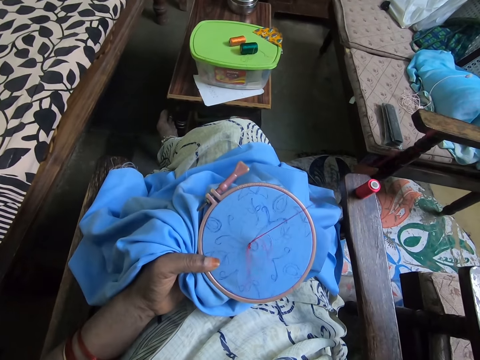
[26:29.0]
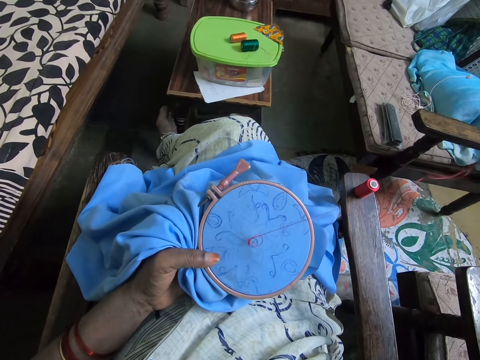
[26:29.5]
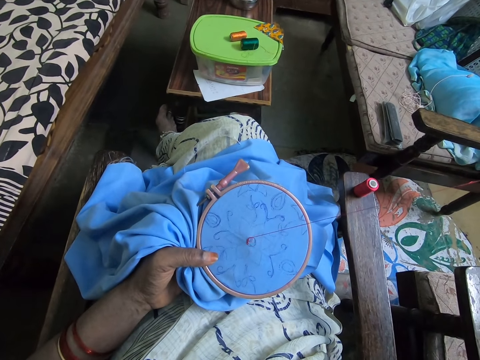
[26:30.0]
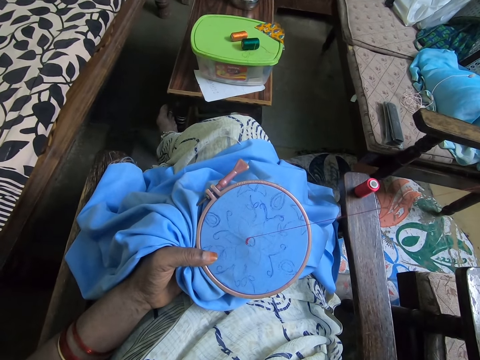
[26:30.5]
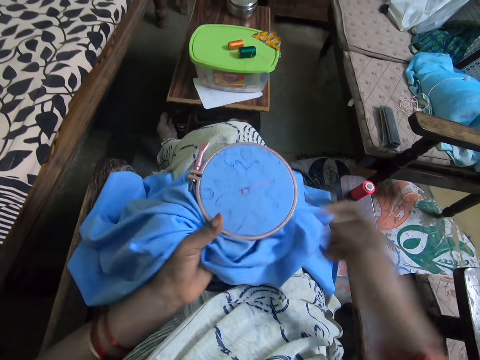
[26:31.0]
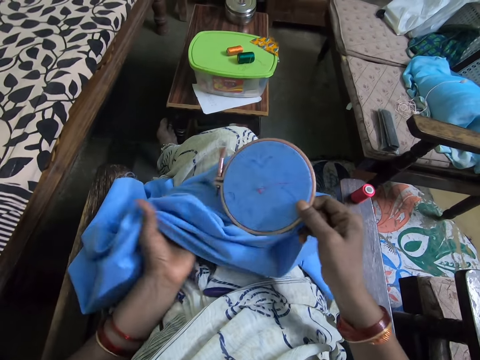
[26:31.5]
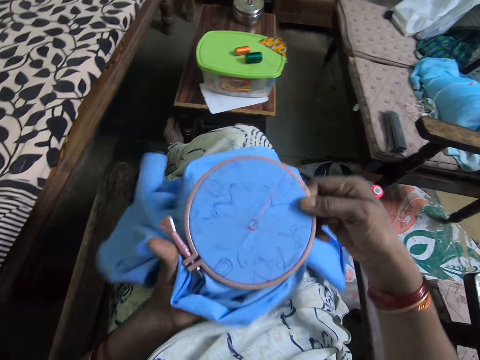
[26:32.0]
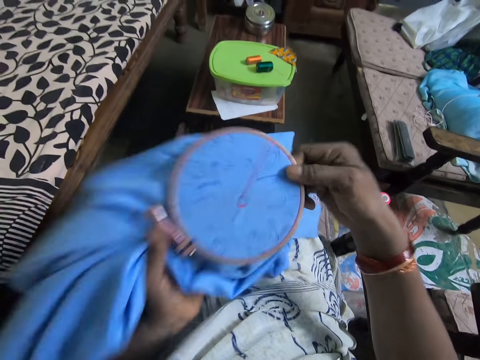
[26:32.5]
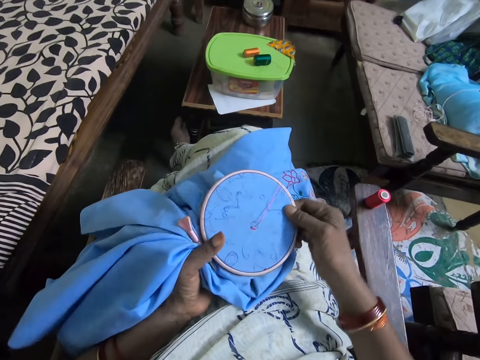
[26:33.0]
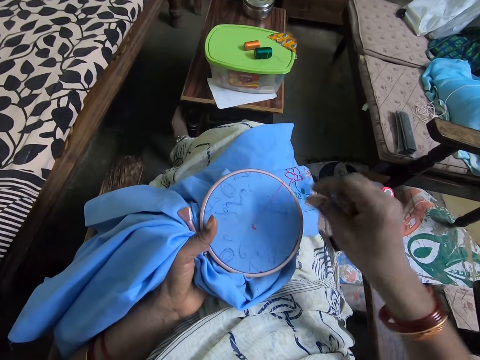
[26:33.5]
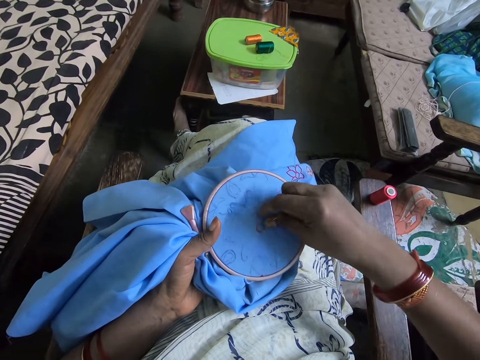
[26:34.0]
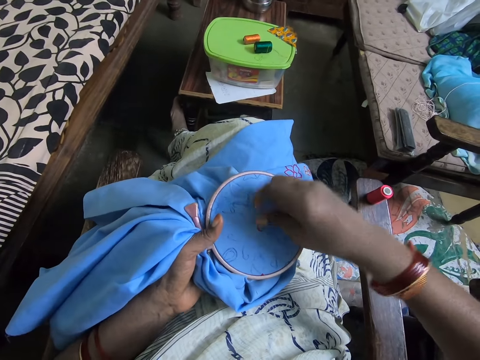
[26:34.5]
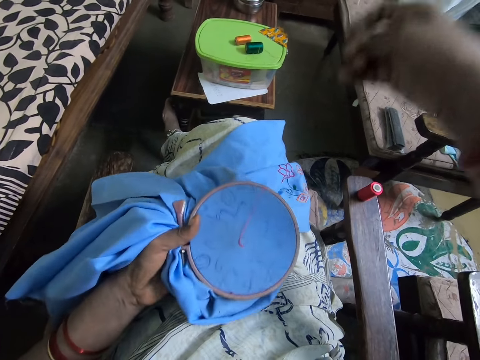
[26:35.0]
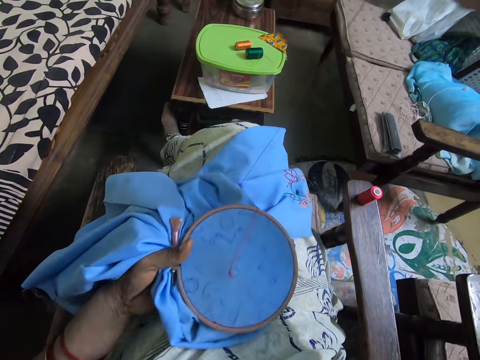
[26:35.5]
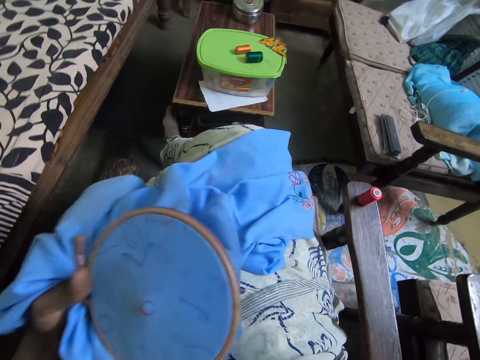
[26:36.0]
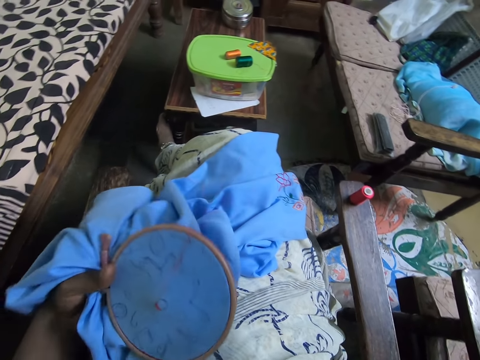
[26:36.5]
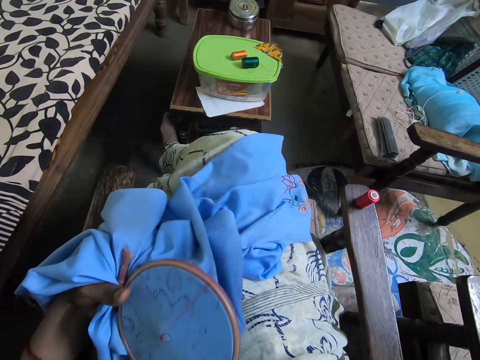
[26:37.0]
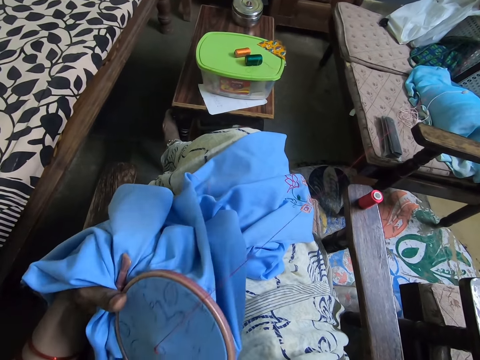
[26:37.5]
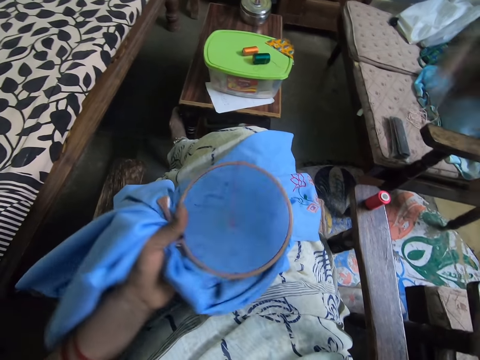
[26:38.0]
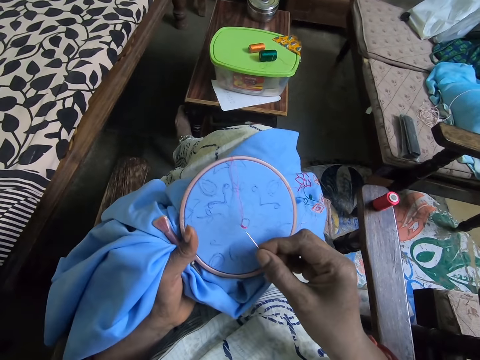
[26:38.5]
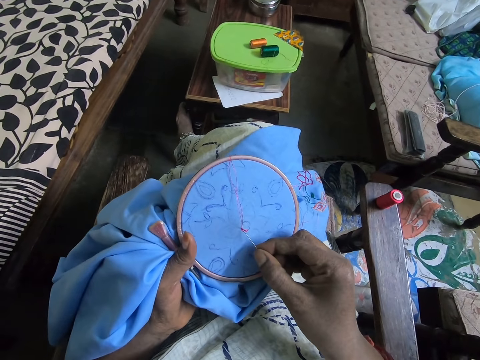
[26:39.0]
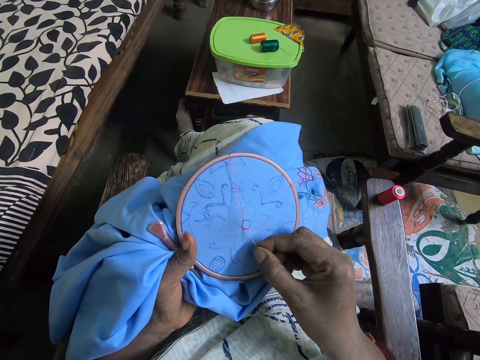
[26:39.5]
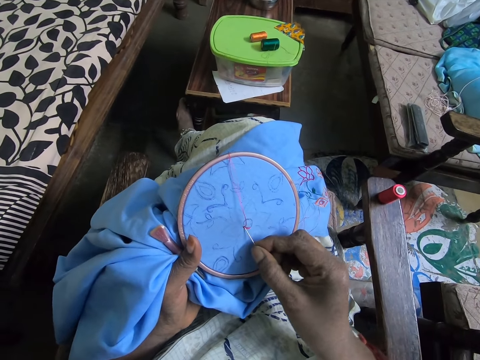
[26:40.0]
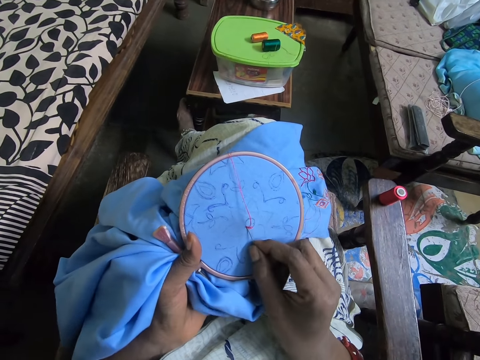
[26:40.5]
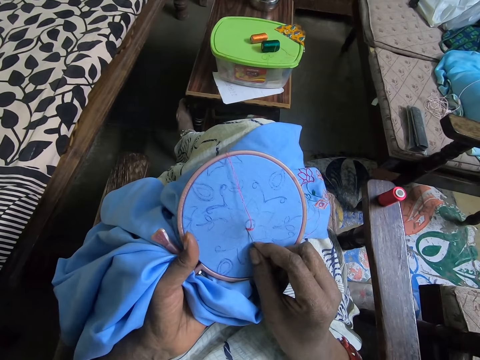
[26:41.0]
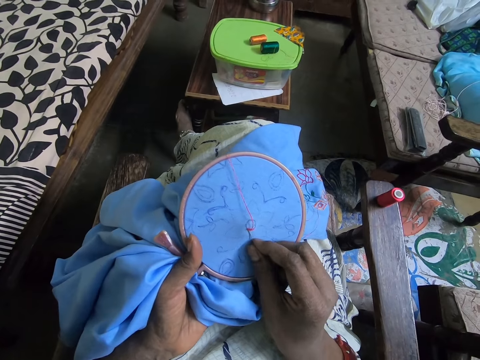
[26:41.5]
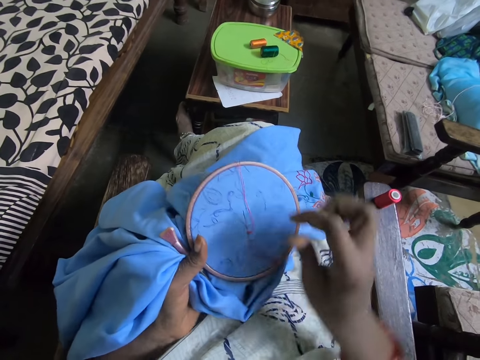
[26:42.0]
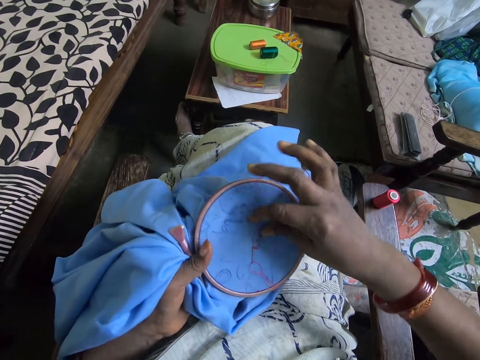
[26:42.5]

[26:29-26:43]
The camera wearer pulls a needle. They hold a fabric and pull a yarn. They put the needle inside the fabric. They insert the yarn in the fabric.

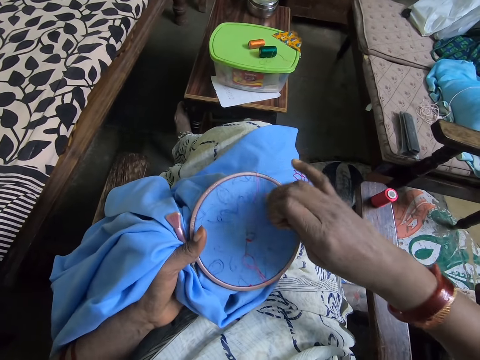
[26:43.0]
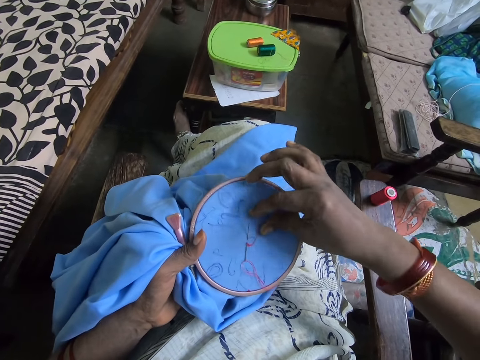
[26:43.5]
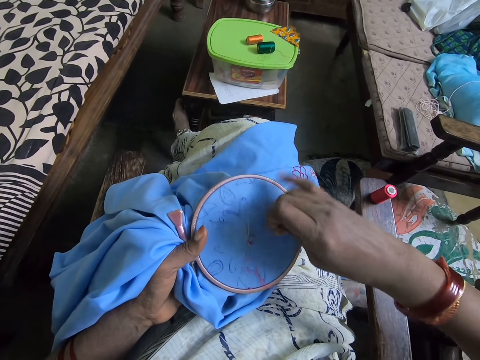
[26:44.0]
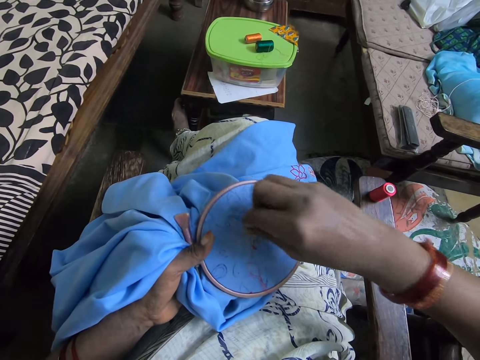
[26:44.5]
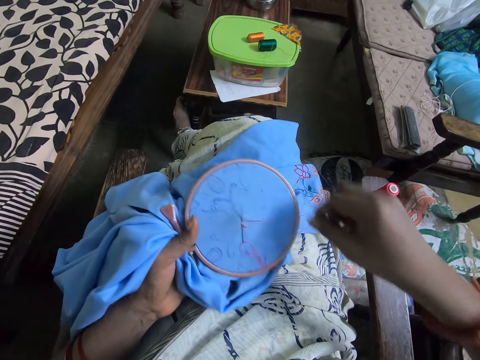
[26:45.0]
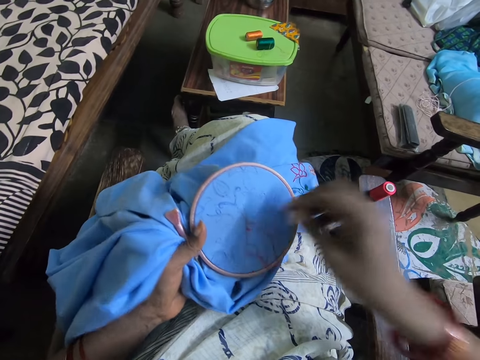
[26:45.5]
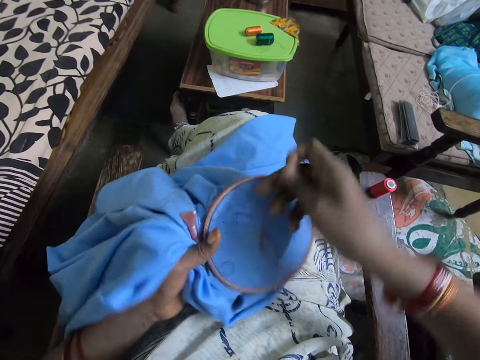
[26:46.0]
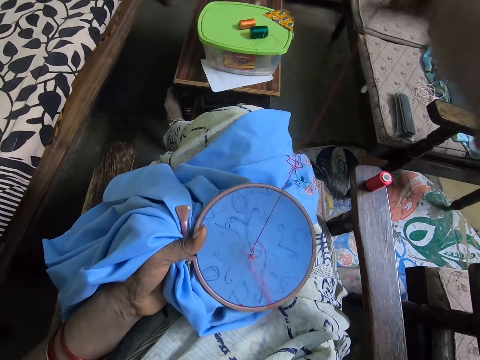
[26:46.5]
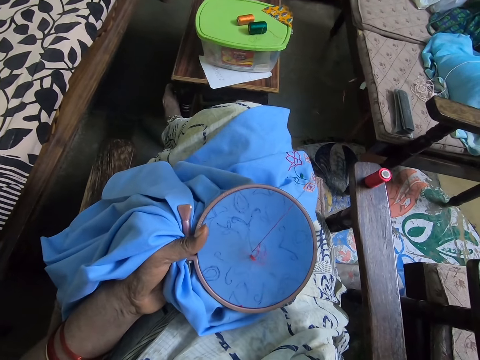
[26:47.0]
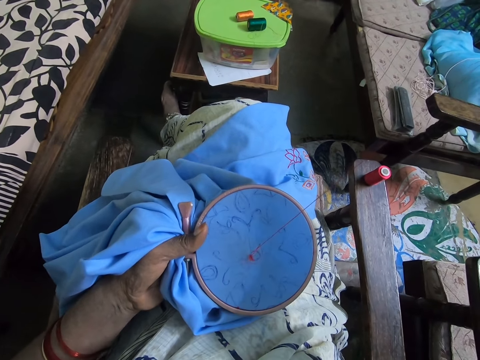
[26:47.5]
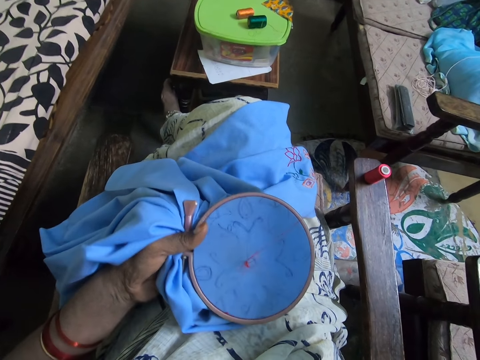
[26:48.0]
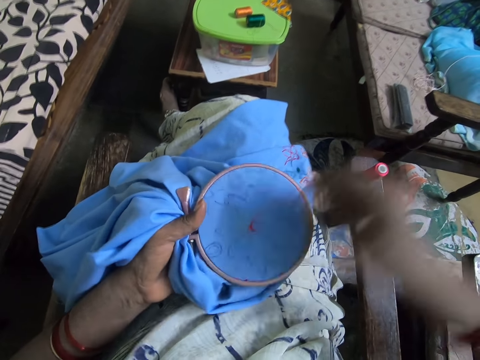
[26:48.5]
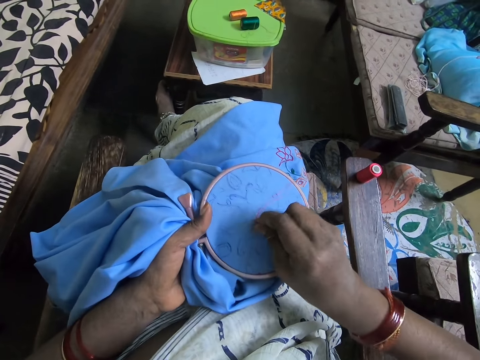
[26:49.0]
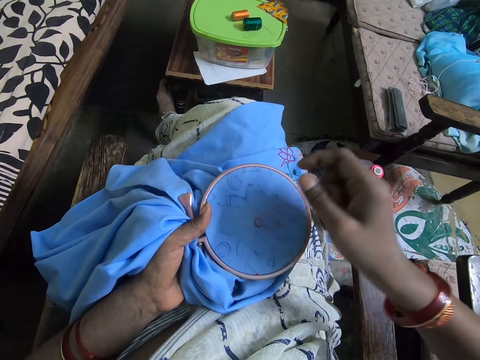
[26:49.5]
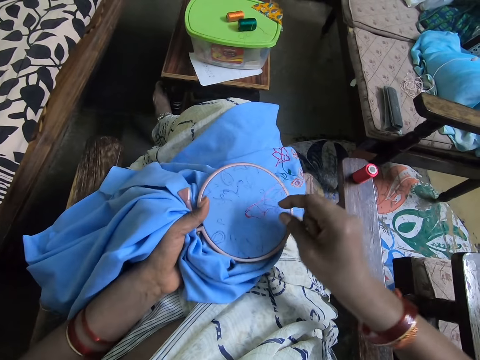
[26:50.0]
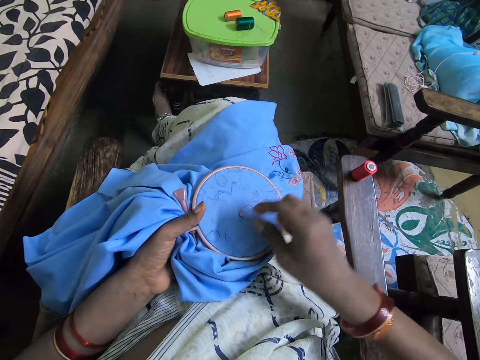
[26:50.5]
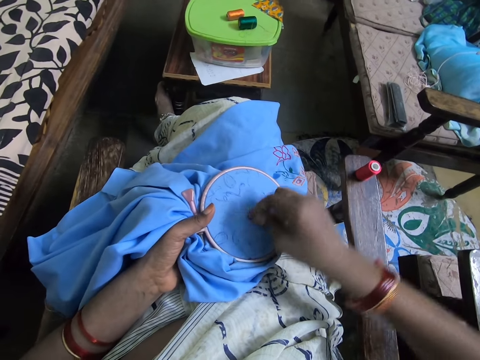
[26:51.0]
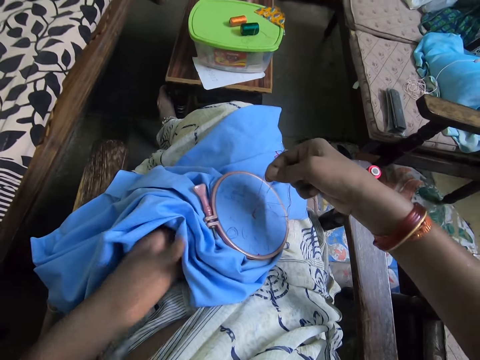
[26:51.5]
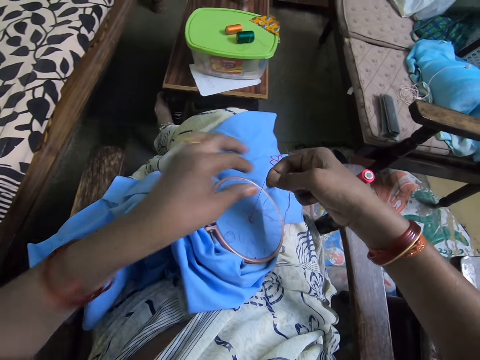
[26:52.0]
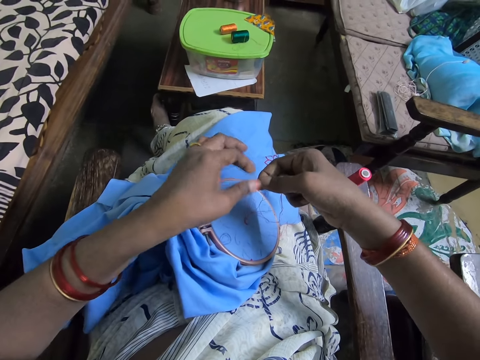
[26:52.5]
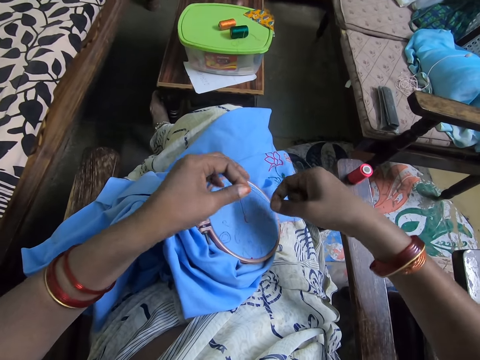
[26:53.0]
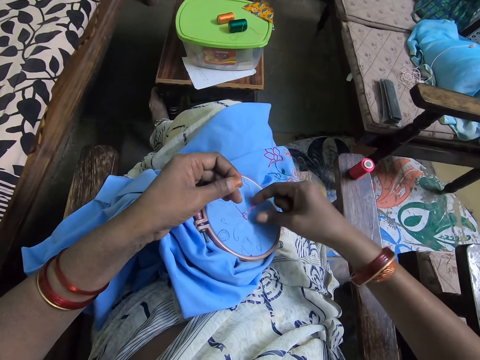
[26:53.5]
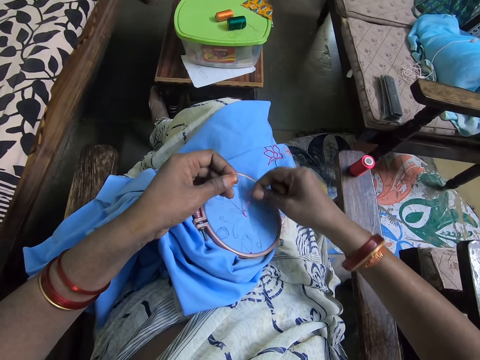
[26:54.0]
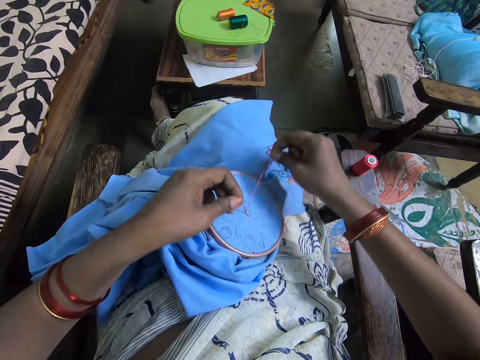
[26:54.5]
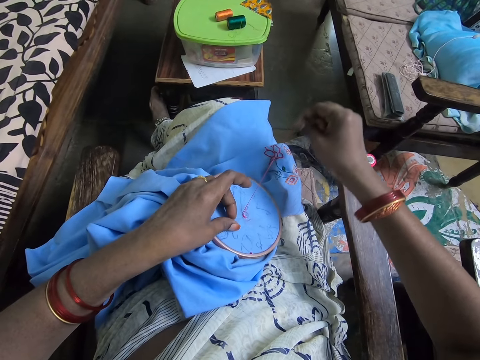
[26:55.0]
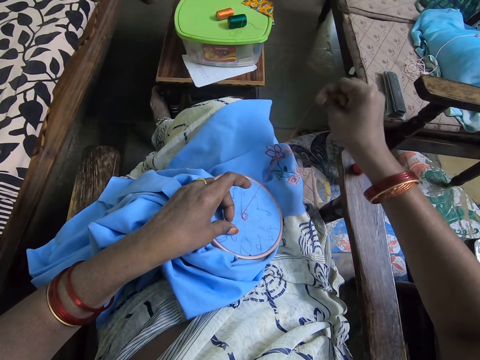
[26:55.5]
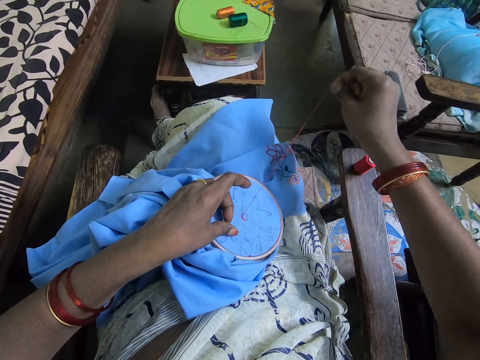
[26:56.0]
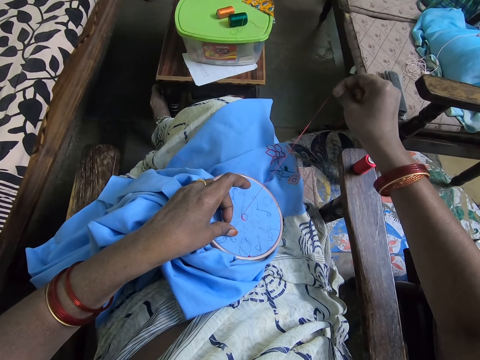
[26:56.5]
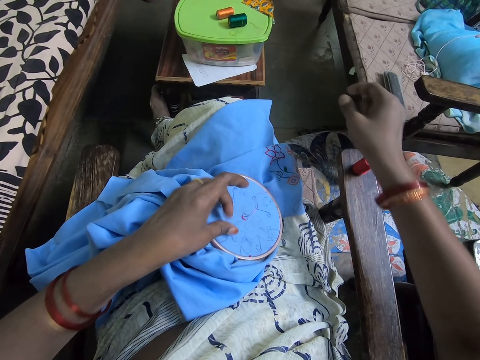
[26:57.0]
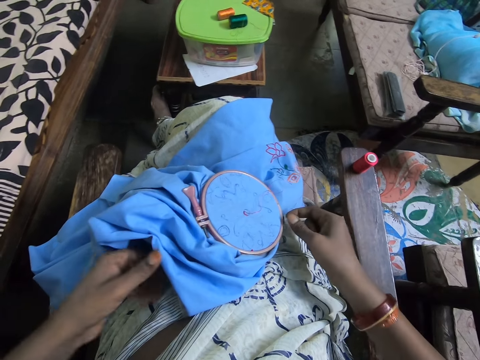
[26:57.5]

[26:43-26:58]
The camera wearer rolls a string on the yarn. They move the yarn over a needle. They pull the needle. They pull the yarn. They hold the yarn. They hold the string. They pull the yarn. They pull the string.
